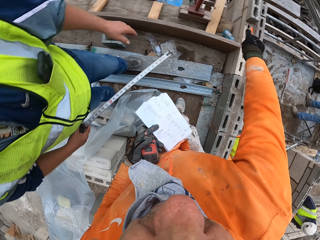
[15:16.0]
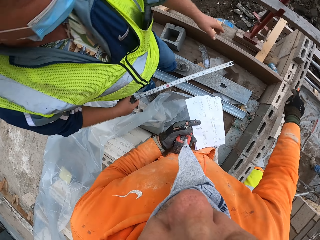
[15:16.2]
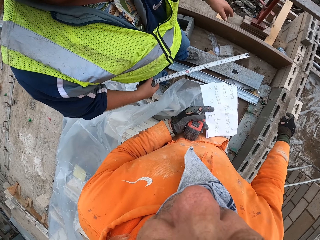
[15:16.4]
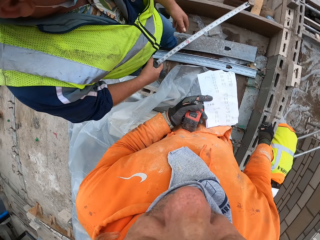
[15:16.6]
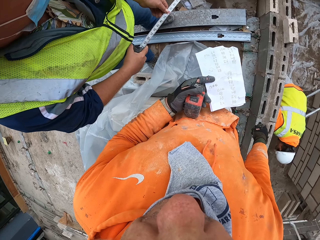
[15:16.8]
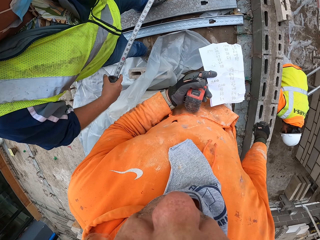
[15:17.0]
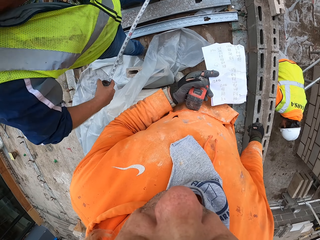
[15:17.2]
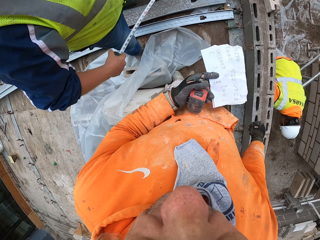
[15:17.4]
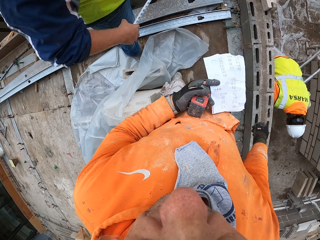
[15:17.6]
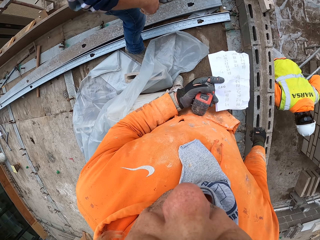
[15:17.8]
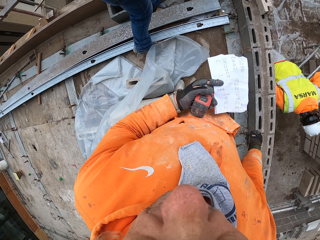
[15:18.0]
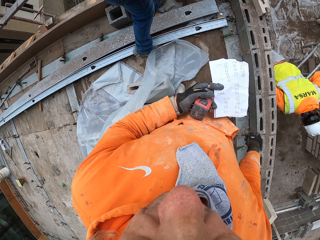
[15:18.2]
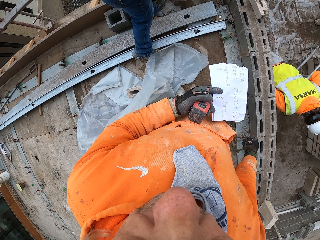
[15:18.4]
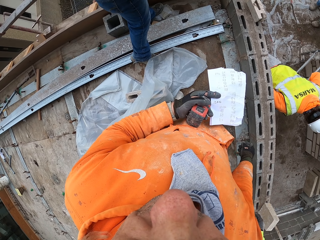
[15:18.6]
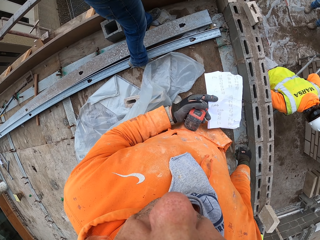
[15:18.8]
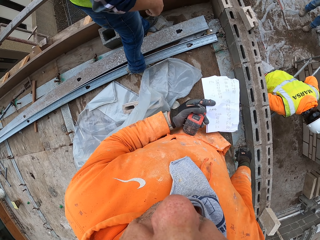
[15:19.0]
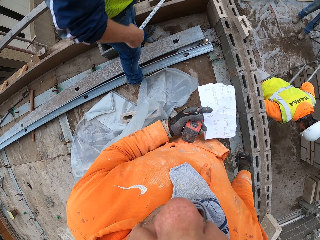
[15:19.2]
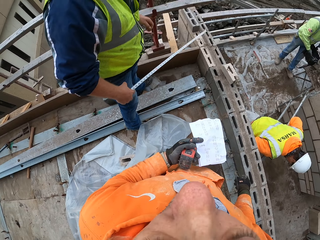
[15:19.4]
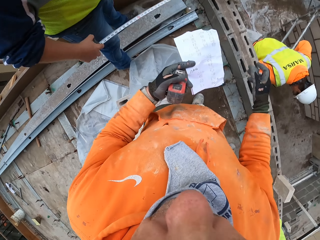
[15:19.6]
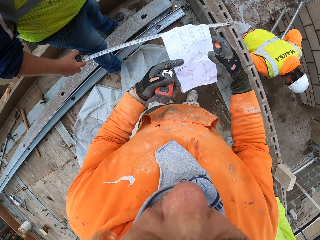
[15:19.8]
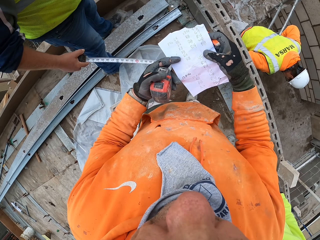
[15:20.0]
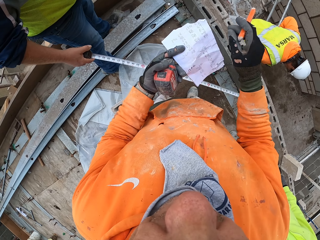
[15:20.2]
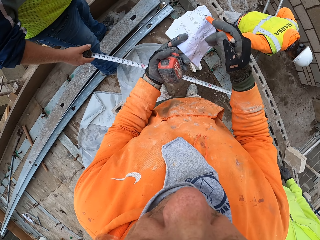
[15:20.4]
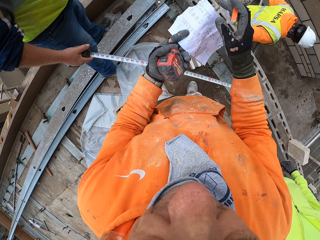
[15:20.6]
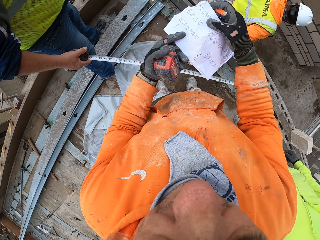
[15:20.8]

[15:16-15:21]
The camera wearer points at a wood. A person moves out the tape measure. The person measures the foundation wall with the tape measure. The person talks to the camera wearer. The camera wearer stares at the papers in his hands. He holds a hand with two hands.
